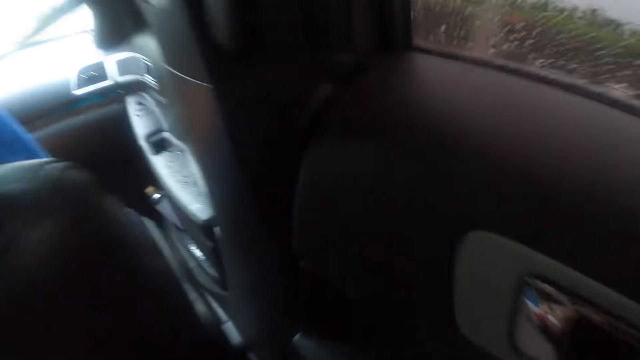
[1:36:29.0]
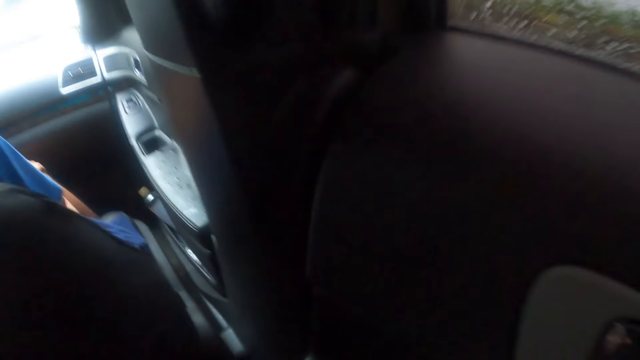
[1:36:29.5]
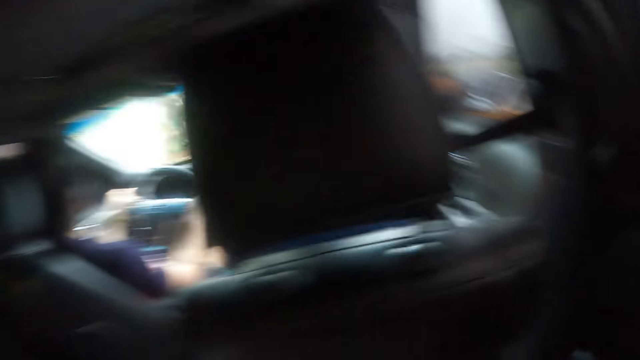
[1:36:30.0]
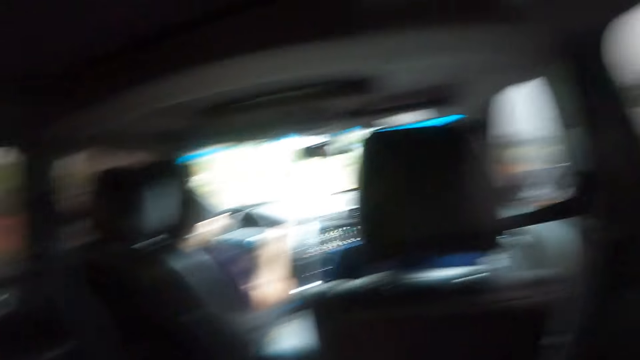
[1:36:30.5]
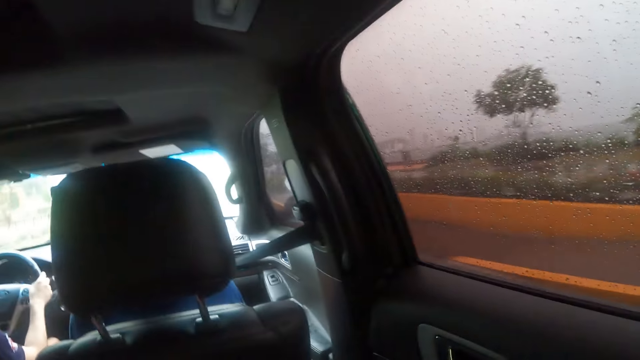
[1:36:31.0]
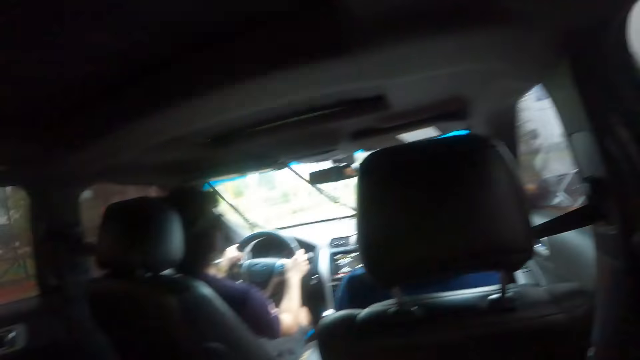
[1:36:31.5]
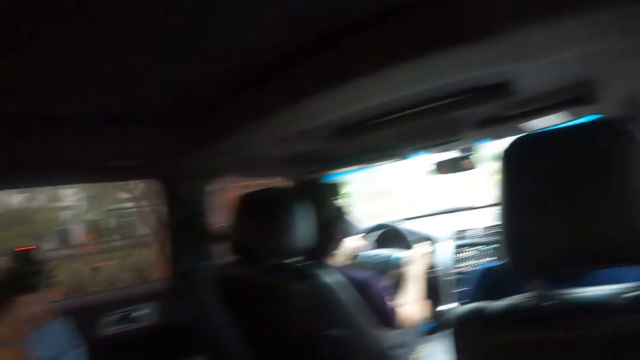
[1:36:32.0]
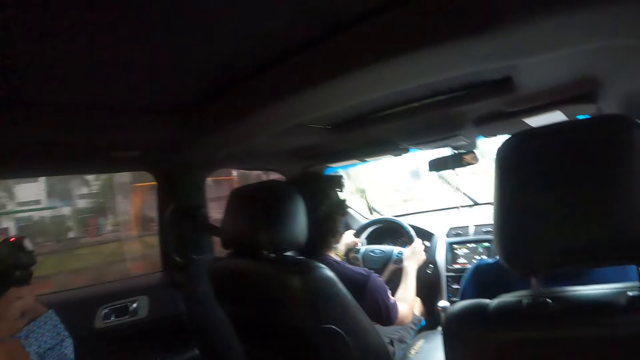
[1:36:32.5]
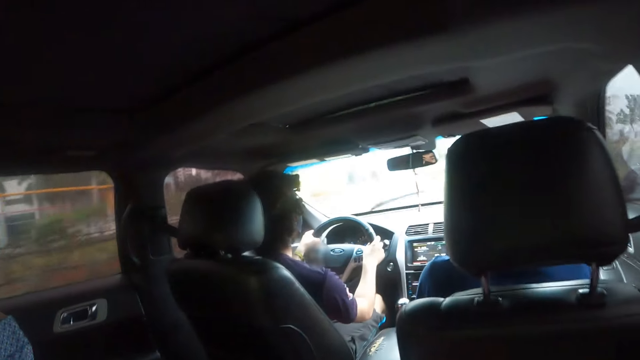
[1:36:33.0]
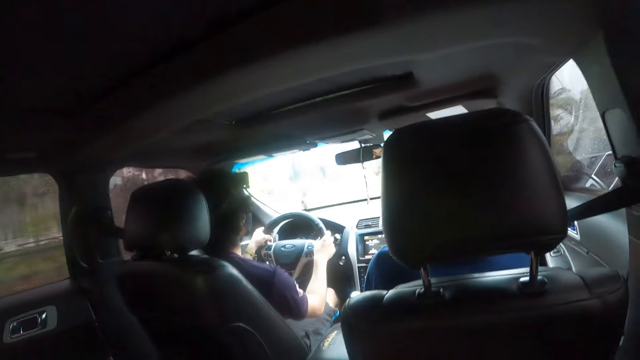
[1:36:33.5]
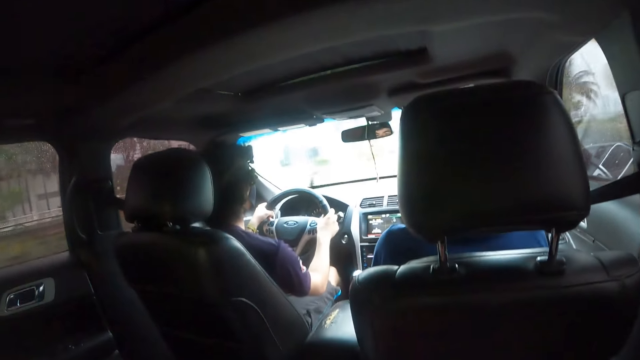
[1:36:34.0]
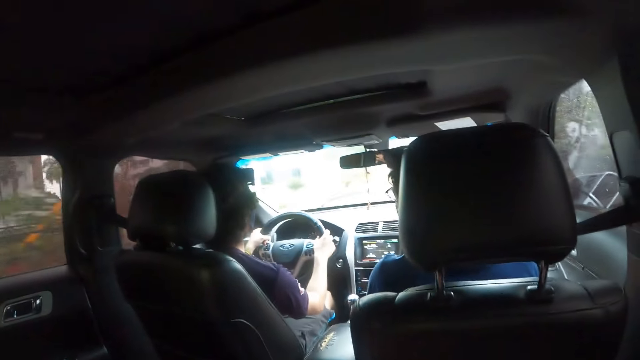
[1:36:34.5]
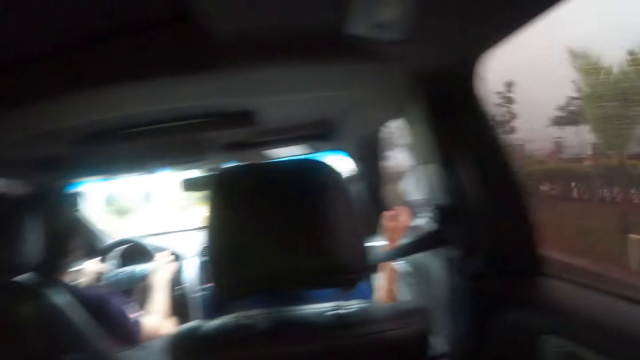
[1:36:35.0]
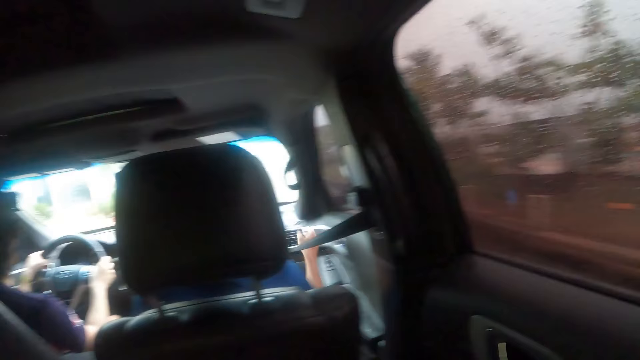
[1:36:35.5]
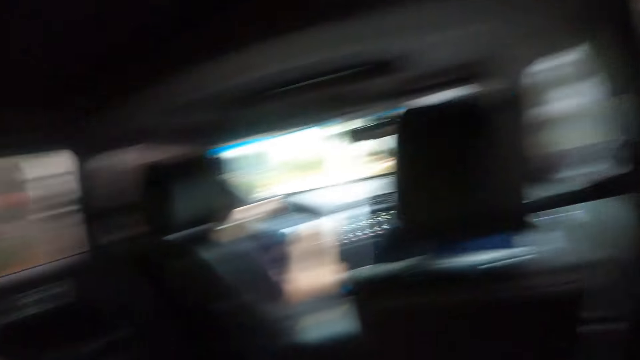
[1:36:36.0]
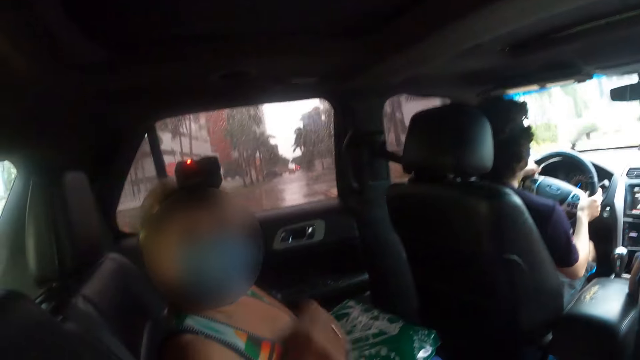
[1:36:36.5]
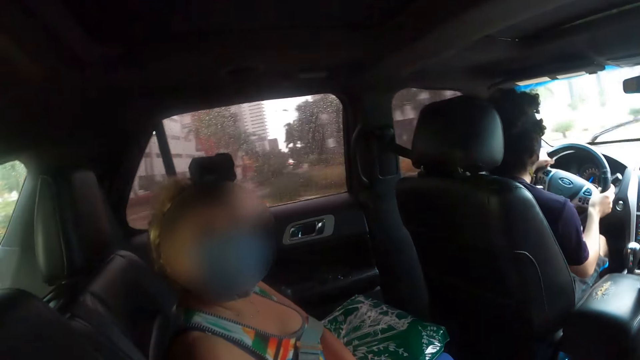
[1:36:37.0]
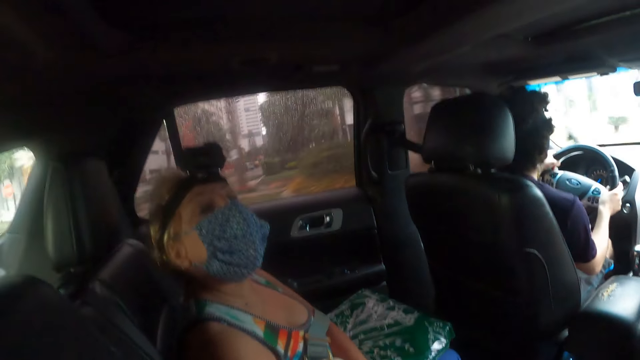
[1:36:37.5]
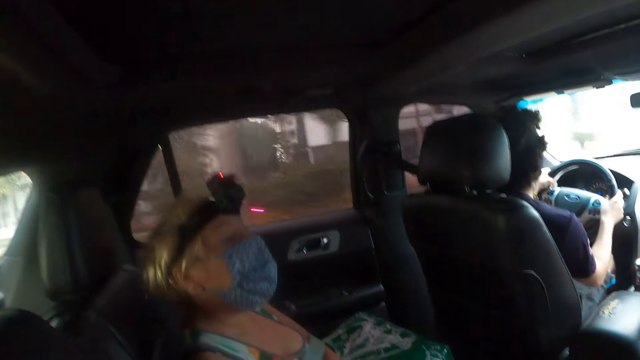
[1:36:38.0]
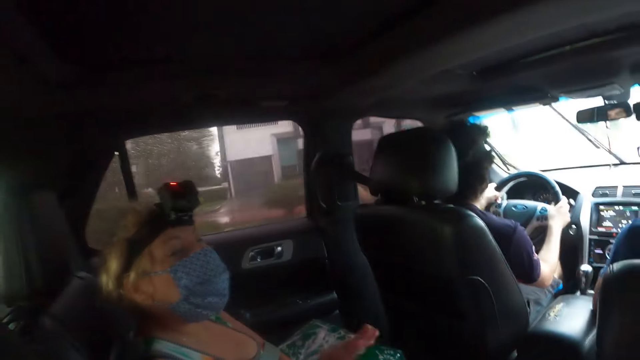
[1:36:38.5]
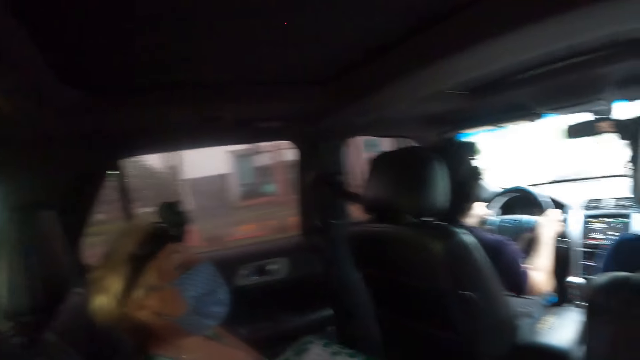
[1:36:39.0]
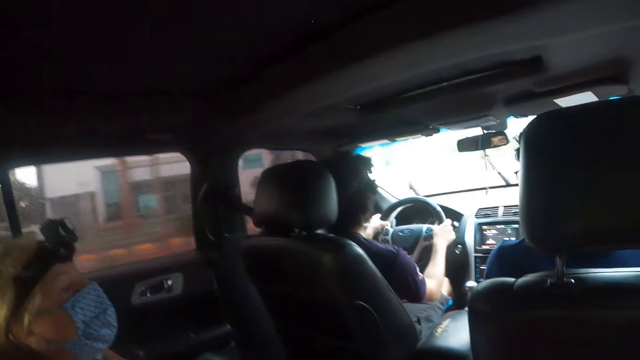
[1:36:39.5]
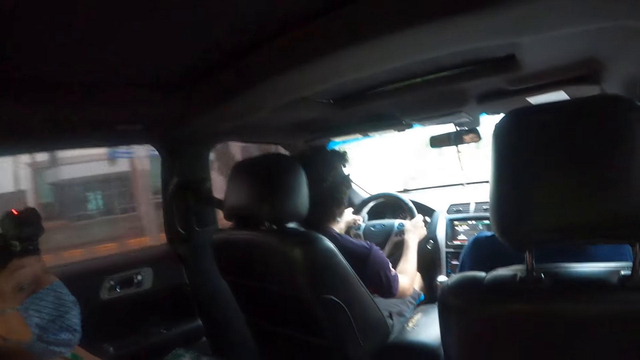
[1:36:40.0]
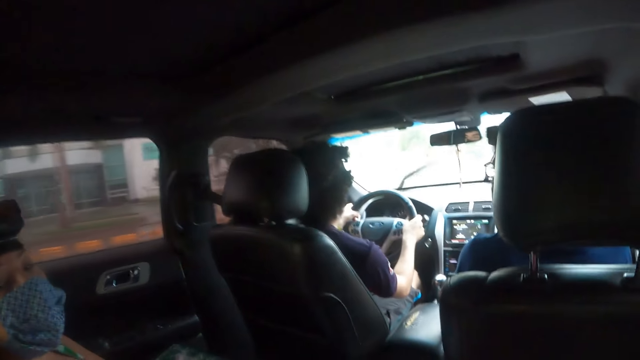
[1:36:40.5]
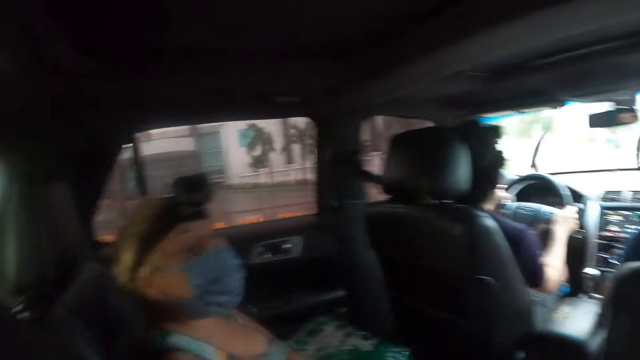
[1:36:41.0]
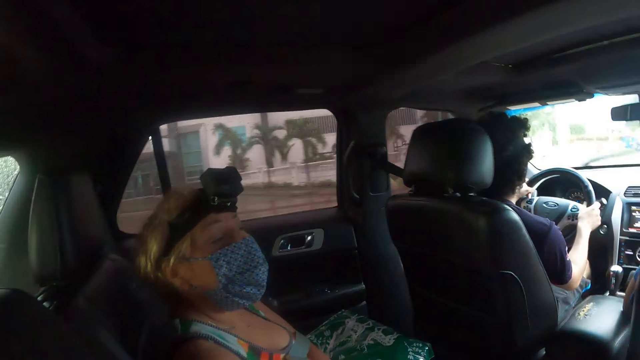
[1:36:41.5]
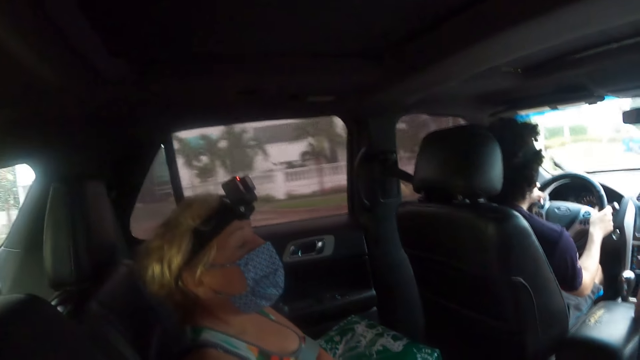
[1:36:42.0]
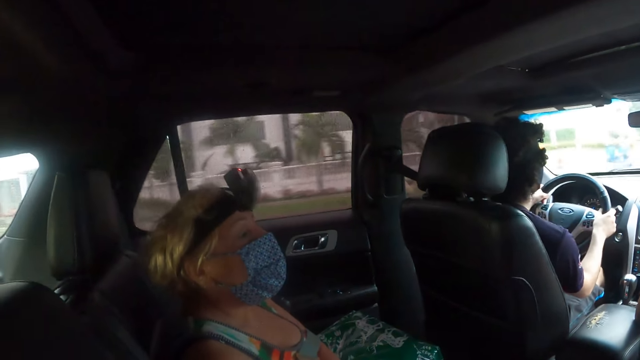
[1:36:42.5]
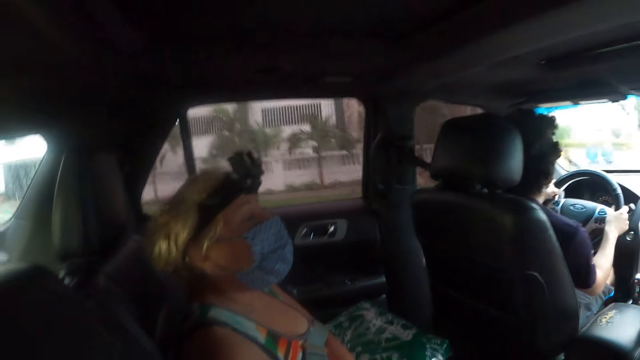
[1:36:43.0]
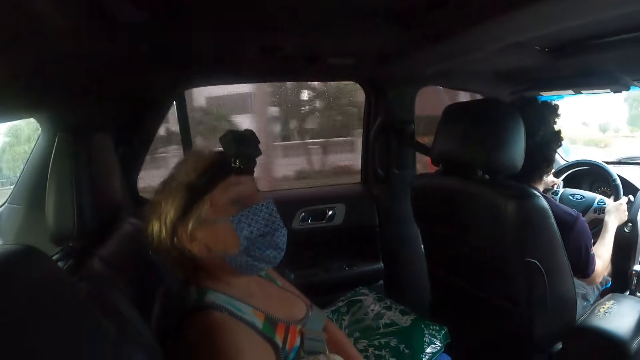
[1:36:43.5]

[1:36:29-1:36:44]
The camera wearer holds a car door lock. They move forward. They look around. A person touches a car window. The camera wearer looks around. Another person moves a hand and moves a head. A third person drives a vehicle. The second person moves a head.

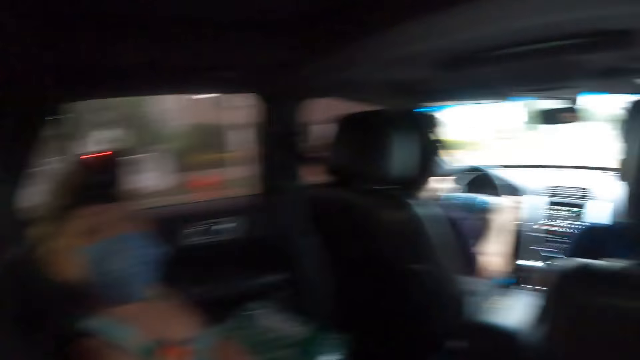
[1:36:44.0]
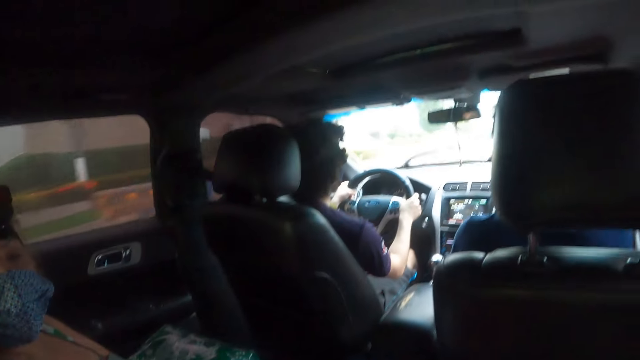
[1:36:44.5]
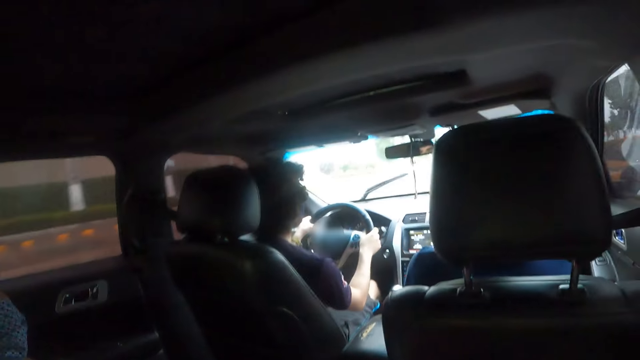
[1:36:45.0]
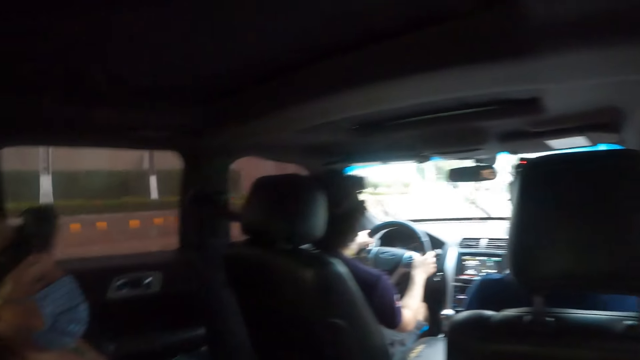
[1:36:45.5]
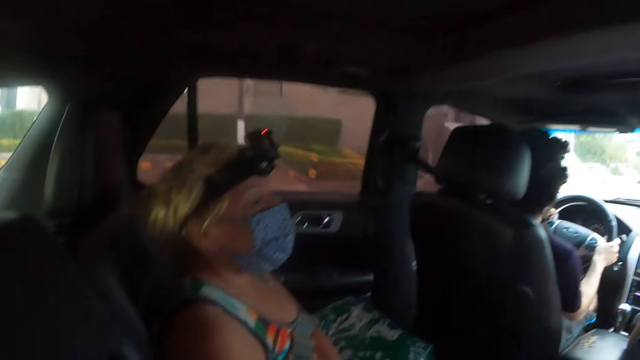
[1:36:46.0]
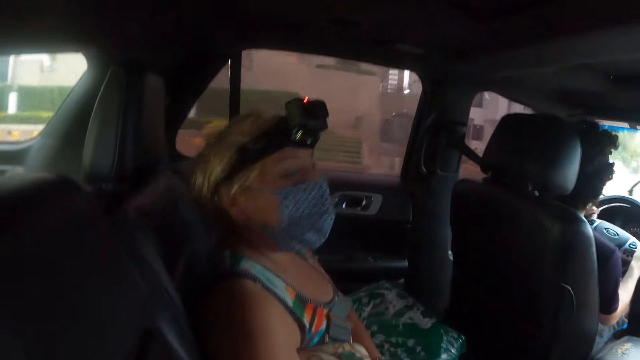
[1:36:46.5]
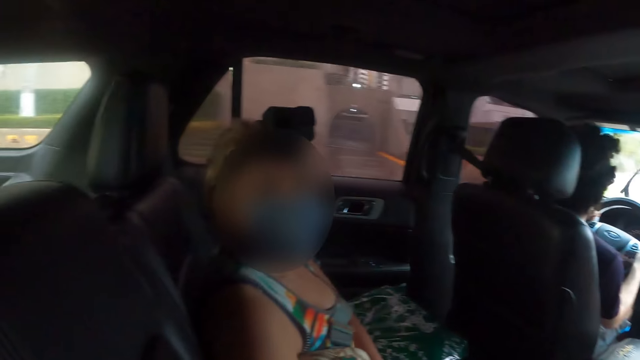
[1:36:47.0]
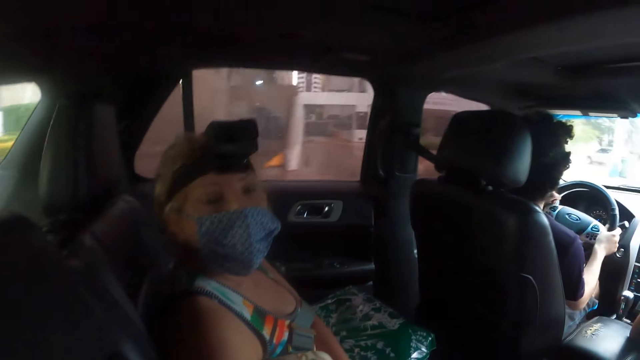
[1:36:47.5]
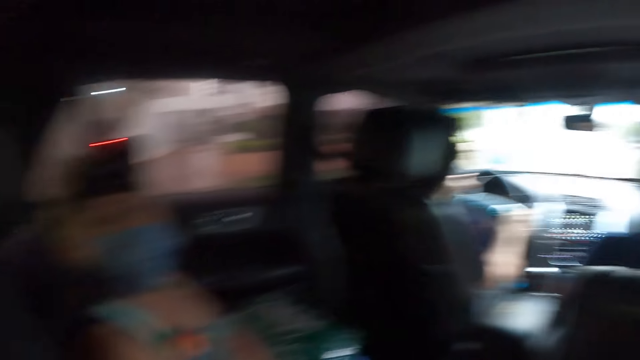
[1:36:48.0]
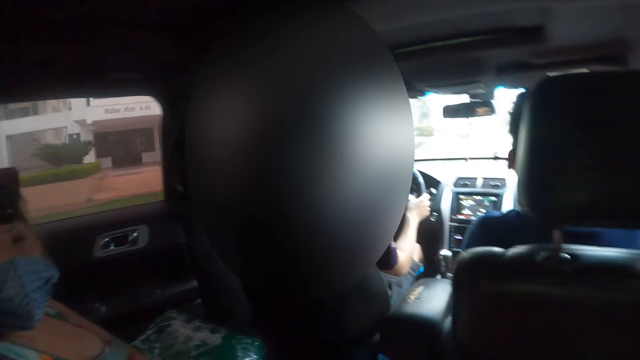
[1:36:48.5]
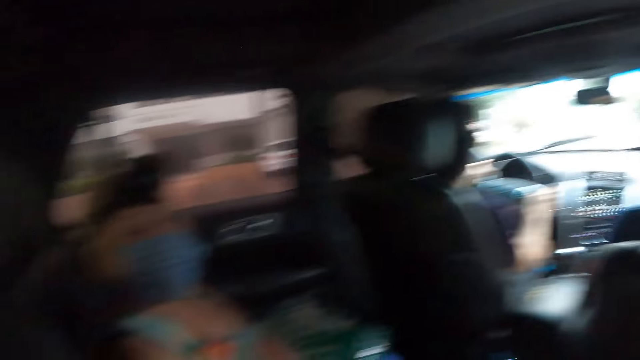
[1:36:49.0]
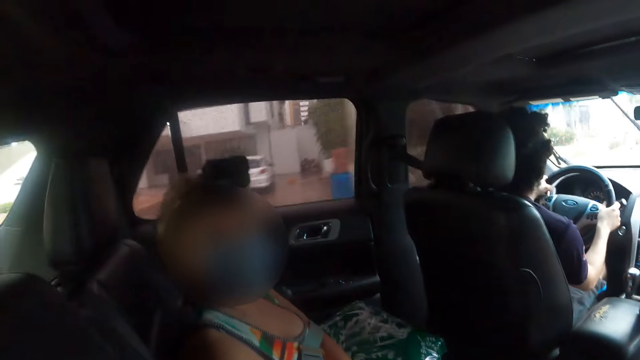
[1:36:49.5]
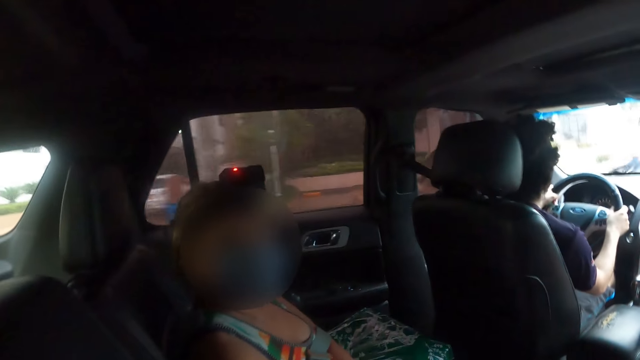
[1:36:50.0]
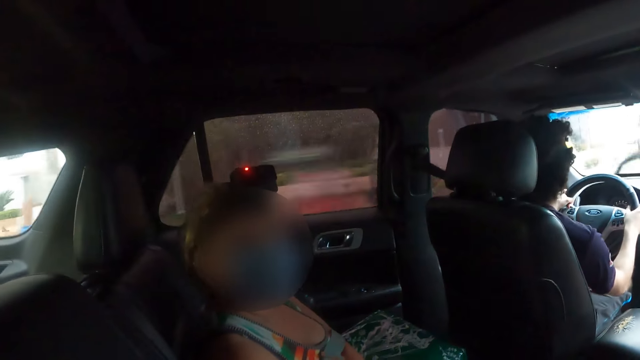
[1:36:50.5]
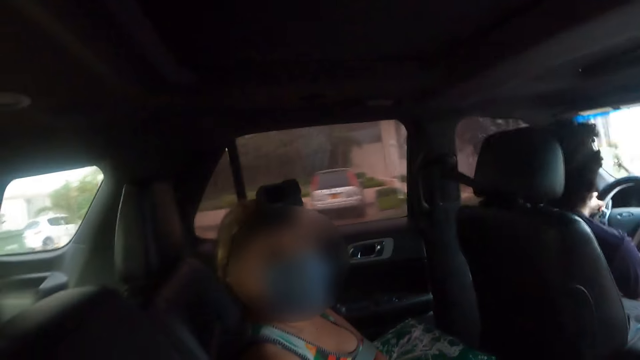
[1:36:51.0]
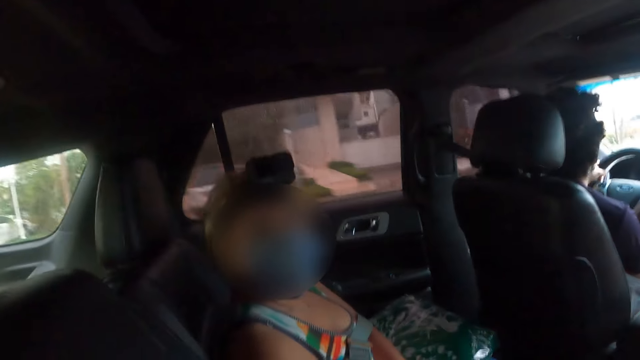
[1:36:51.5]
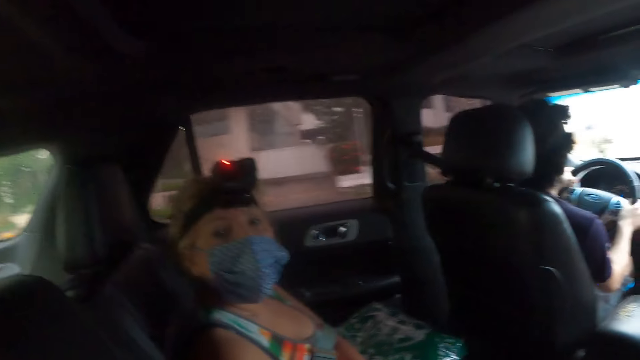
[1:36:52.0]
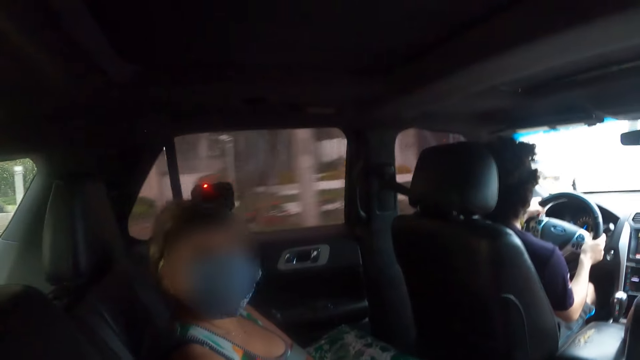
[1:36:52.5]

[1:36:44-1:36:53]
The camera wearer looks around. A person moves a head. The camera wearer looks around. The person moves a head.
